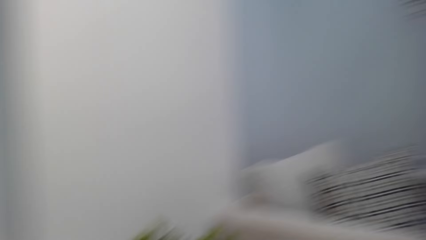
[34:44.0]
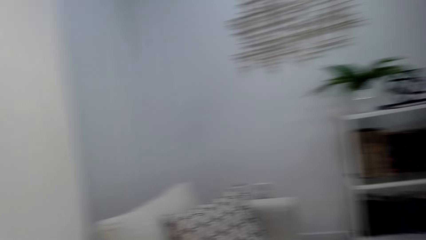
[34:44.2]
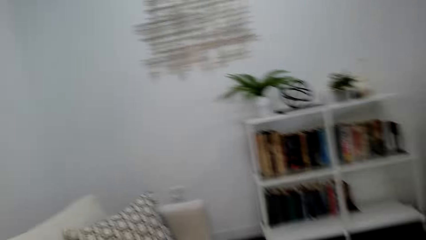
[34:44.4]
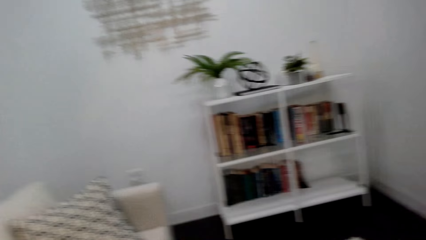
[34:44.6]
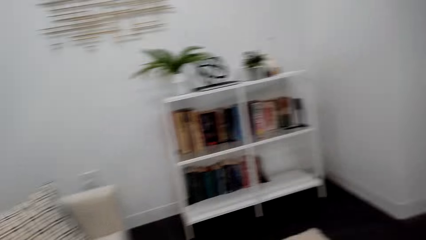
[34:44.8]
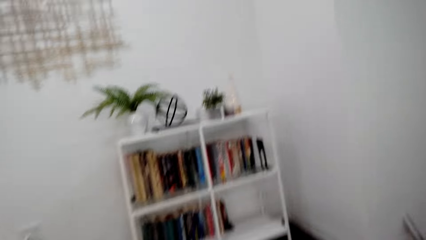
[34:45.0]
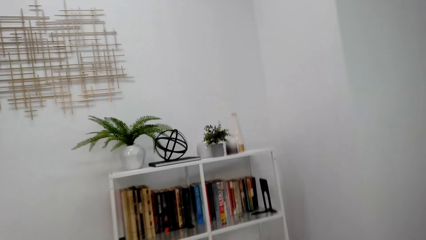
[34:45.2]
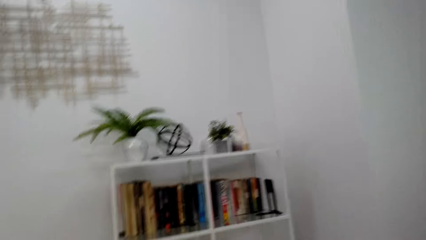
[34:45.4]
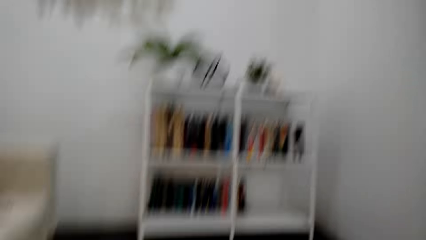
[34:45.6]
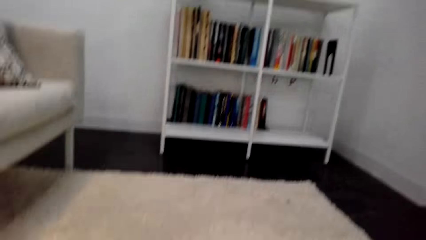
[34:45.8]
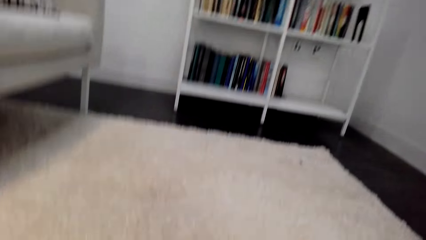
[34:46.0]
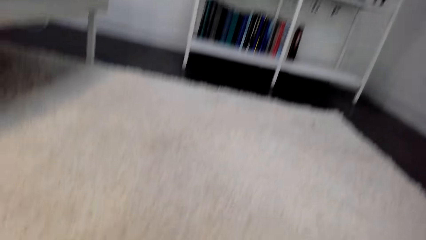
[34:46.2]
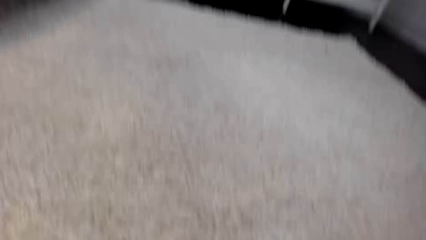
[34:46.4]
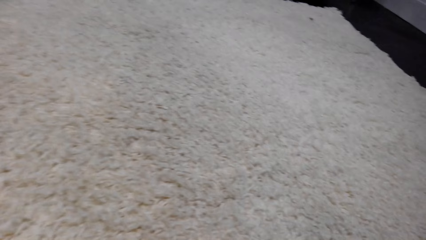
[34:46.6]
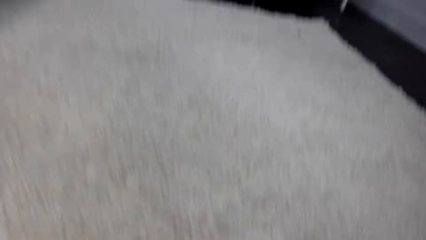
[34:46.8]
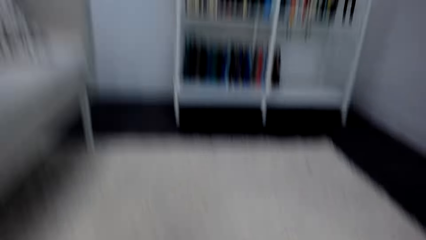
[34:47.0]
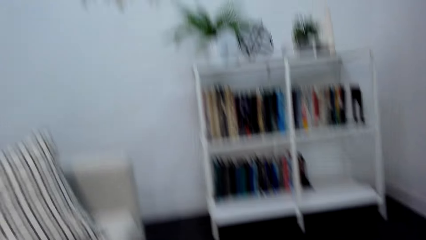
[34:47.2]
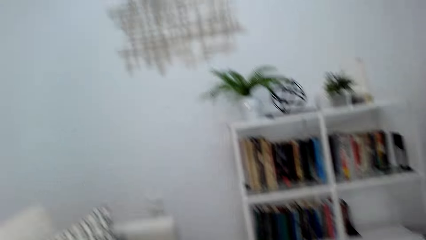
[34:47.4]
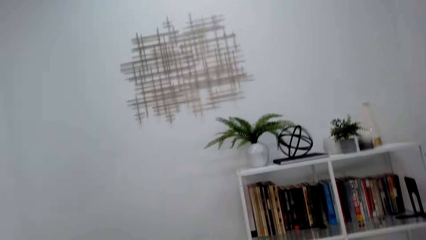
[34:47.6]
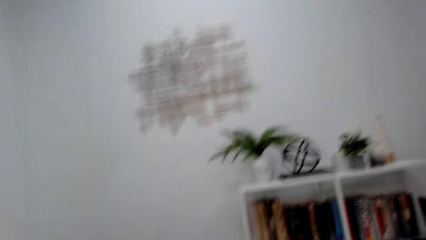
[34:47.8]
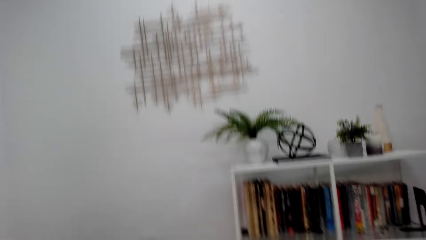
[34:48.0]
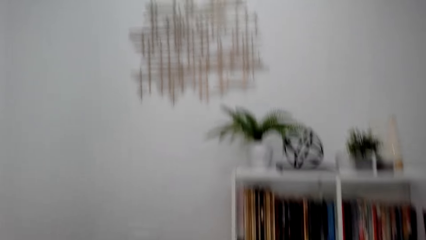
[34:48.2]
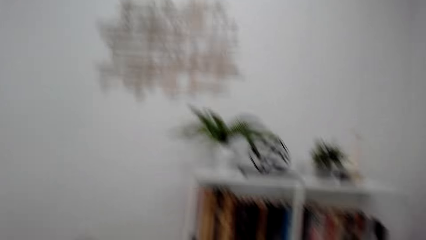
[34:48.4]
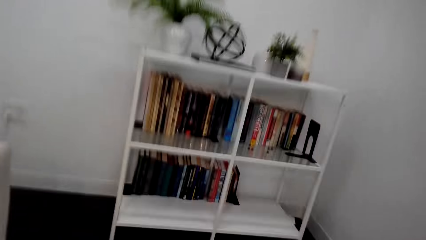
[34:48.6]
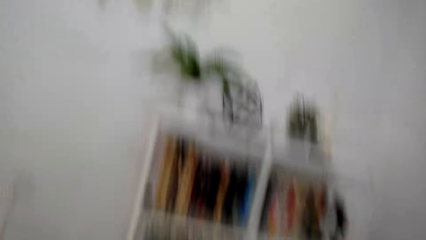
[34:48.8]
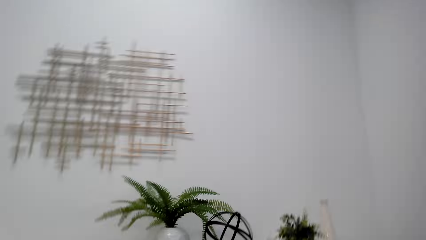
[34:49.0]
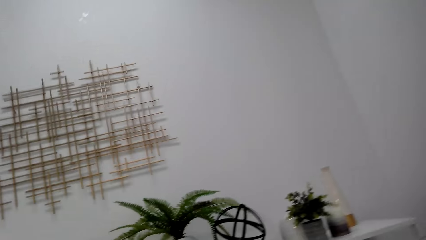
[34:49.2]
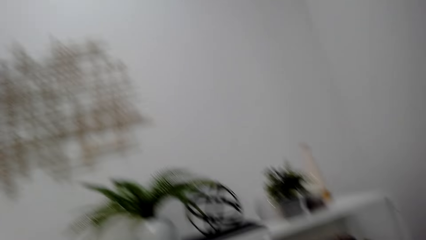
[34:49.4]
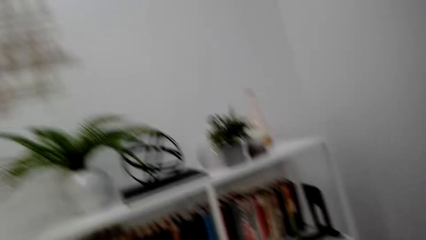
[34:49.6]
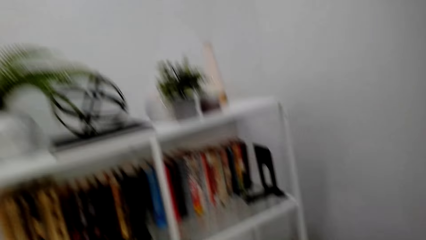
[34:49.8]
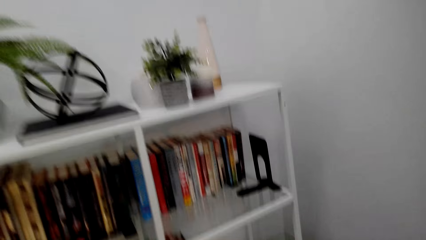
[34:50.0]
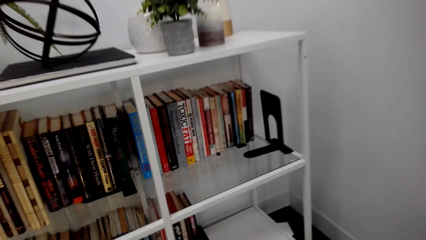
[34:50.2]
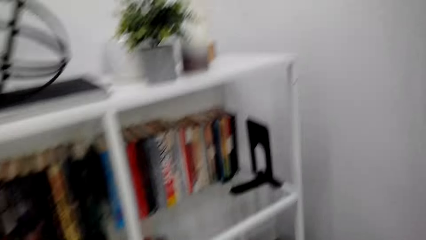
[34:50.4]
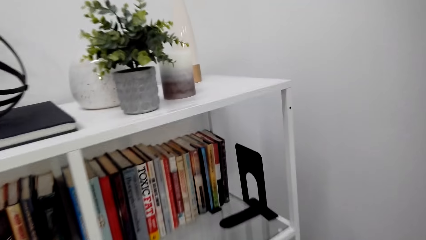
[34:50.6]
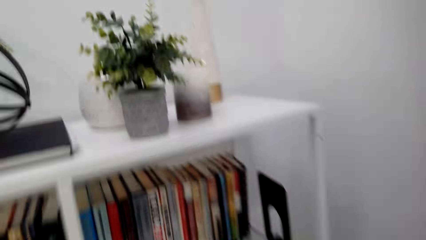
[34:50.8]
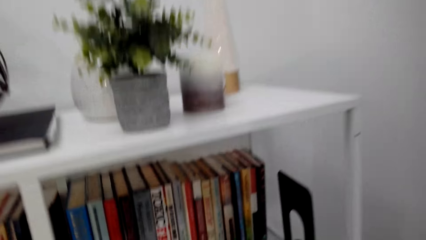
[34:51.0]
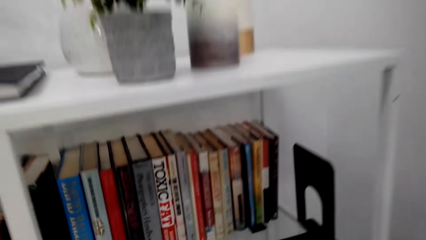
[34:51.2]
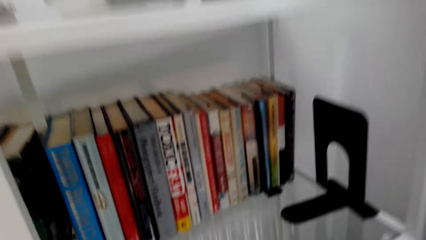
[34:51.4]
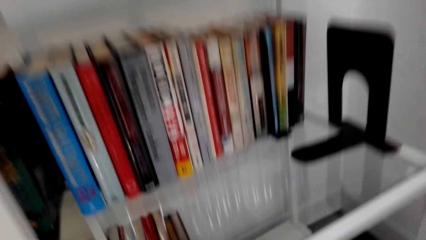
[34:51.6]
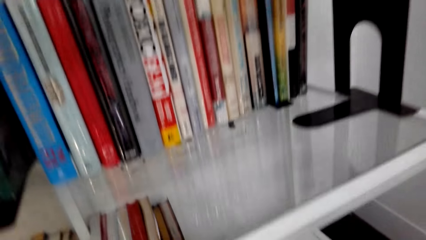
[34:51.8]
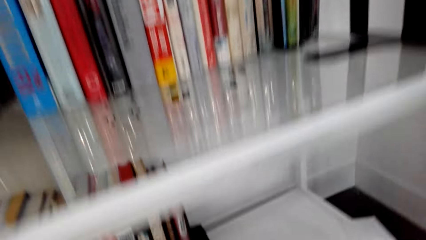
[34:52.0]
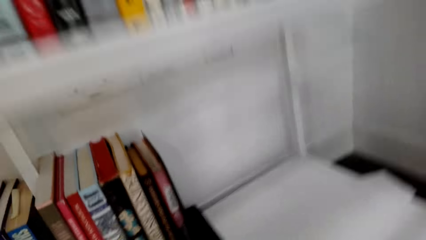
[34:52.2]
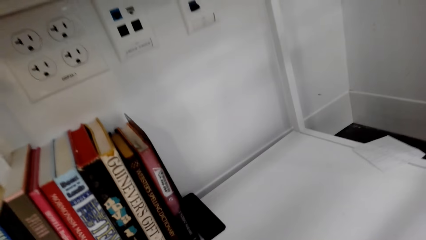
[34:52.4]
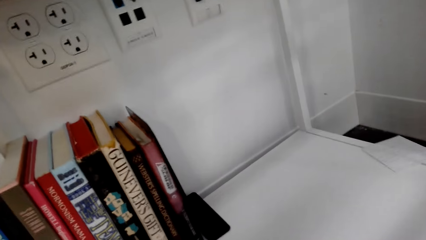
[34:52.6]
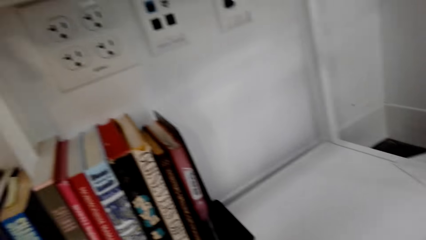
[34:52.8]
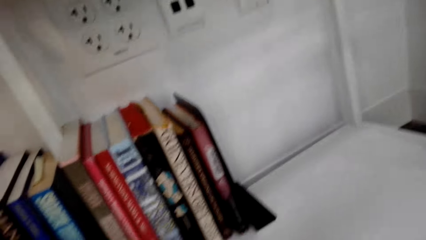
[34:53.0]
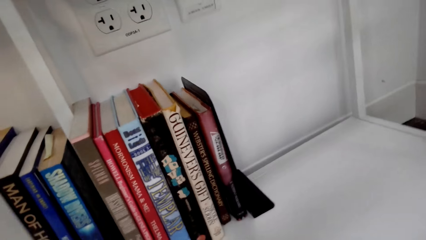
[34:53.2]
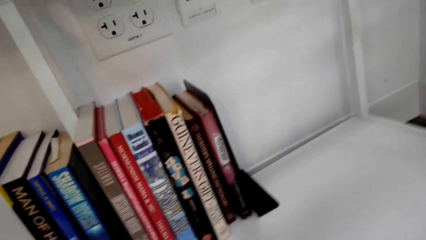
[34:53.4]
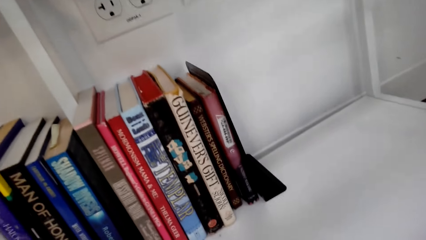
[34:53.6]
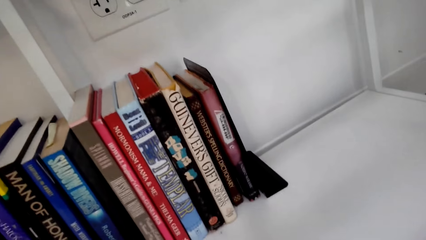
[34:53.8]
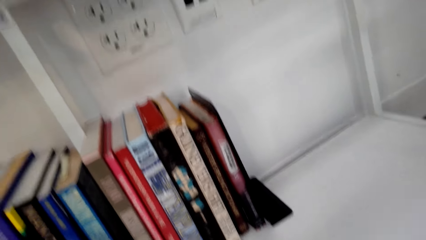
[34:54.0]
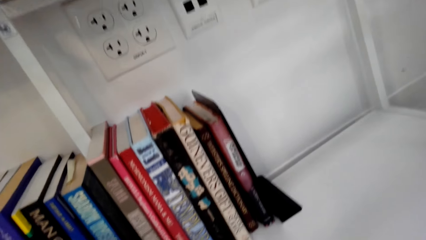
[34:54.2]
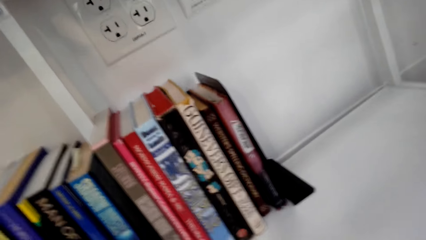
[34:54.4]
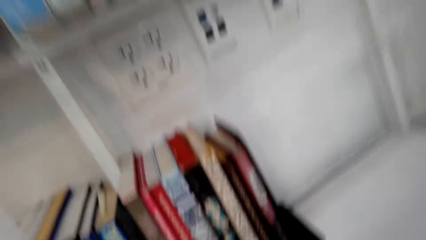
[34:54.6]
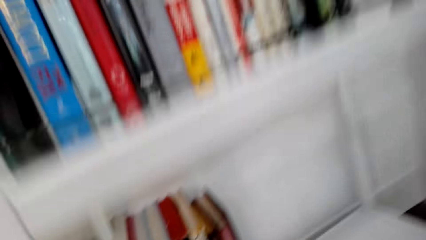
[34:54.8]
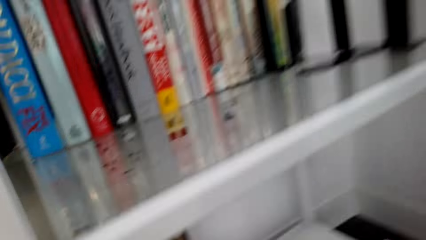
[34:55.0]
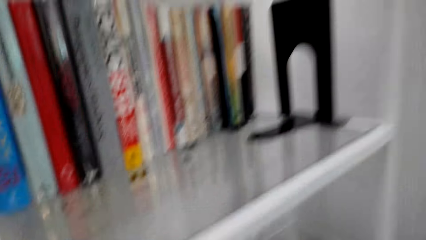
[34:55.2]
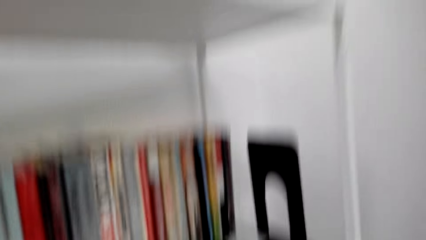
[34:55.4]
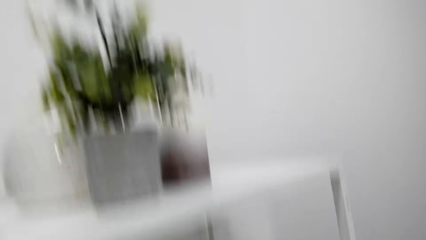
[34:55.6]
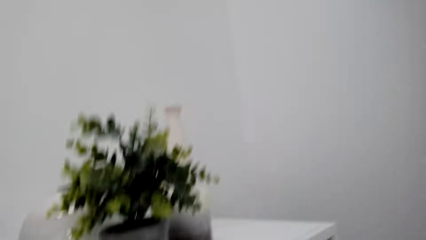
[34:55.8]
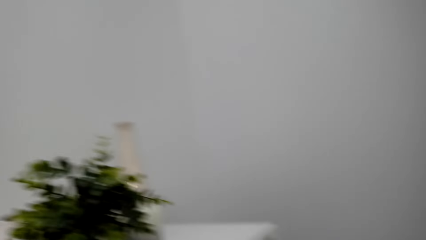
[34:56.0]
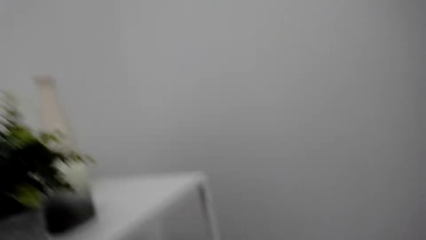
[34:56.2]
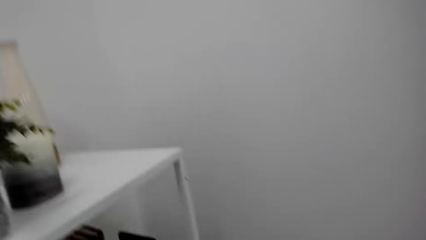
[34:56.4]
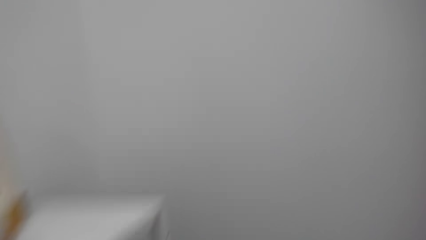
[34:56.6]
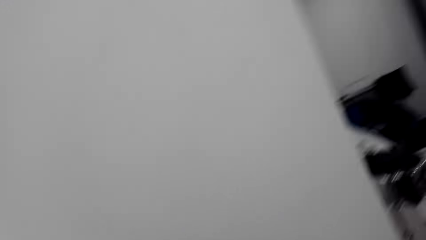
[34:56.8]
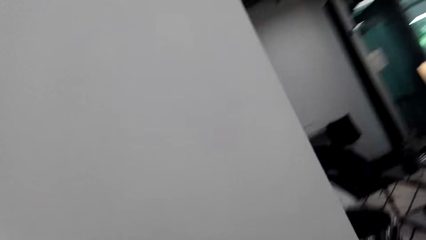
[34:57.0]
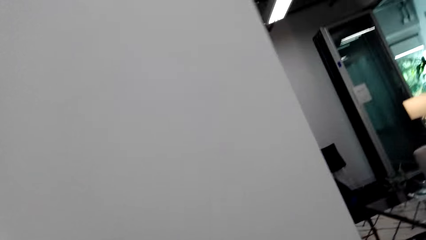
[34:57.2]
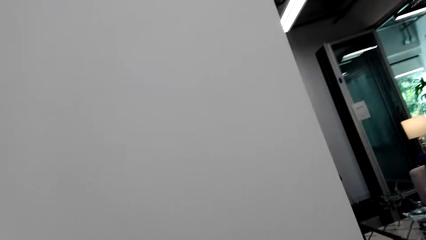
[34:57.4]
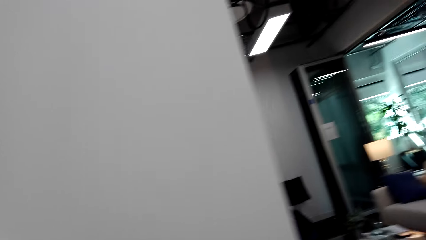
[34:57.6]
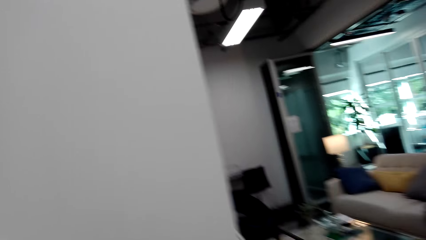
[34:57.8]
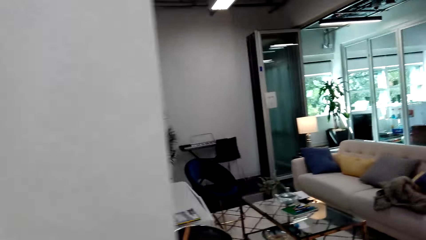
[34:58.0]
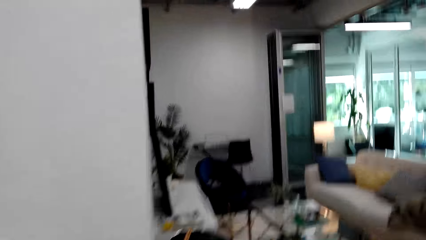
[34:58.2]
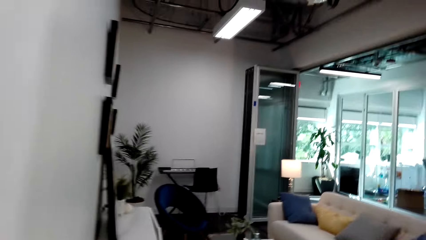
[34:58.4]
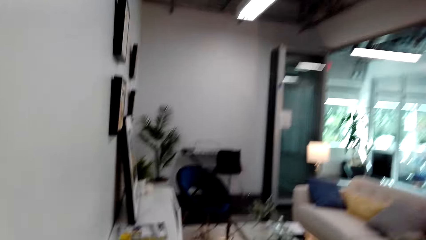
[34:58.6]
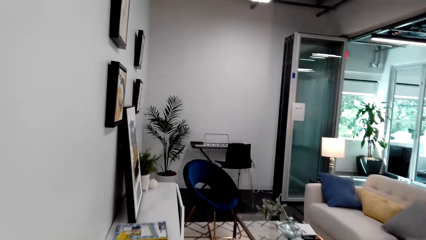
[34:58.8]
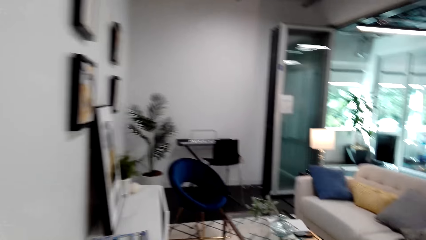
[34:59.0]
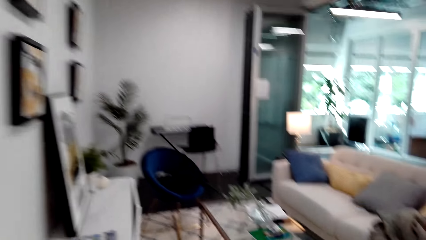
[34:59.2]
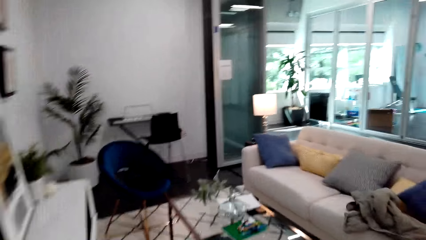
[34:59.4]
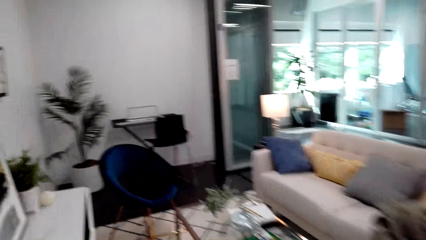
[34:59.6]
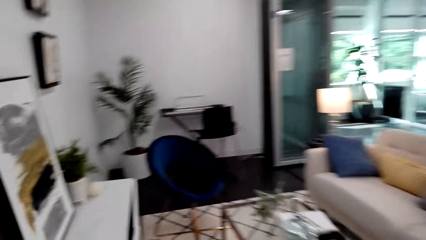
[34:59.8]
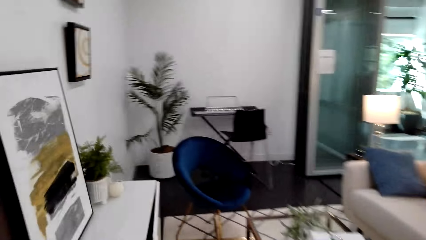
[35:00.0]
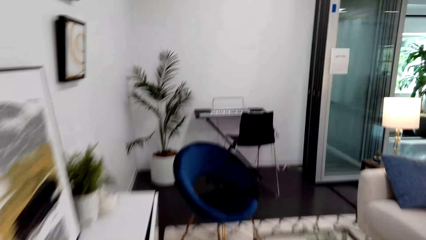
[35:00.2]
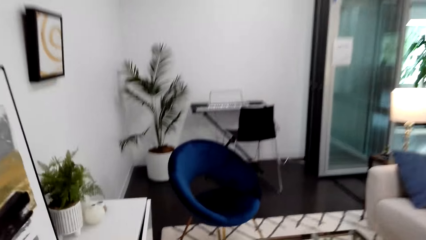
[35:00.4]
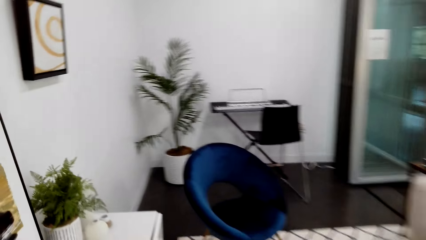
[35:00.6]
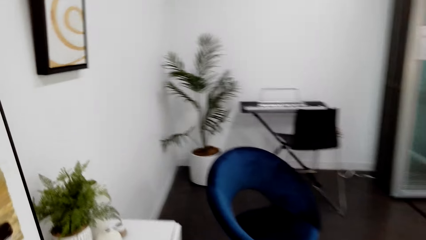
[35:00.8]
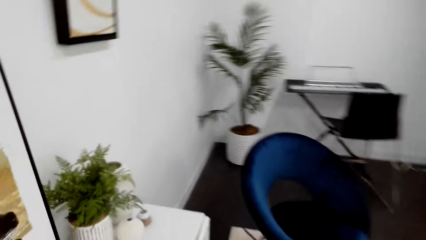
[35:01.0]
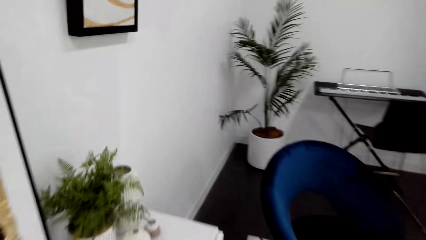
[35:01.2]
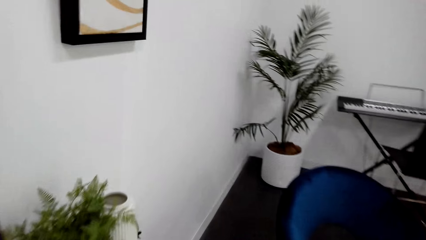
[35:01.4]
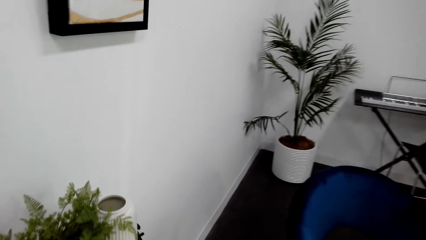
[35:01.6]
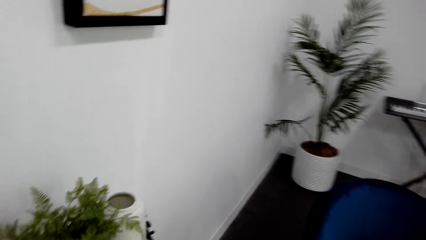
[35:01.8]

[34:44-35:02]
The camera wearer looks around. They bend down. They turn around. They move close to the book shelf. They hold a book on the shelf. They turn around. They walk in the room.
